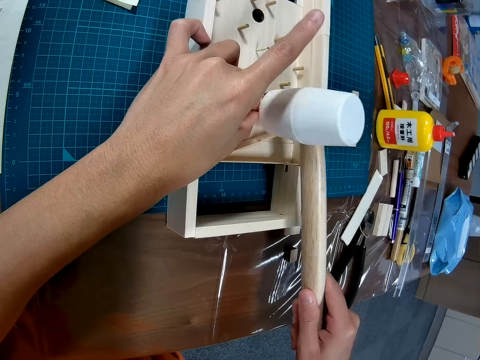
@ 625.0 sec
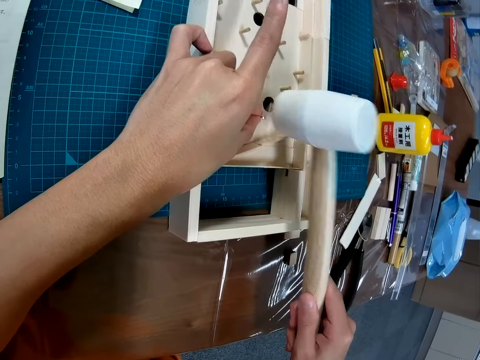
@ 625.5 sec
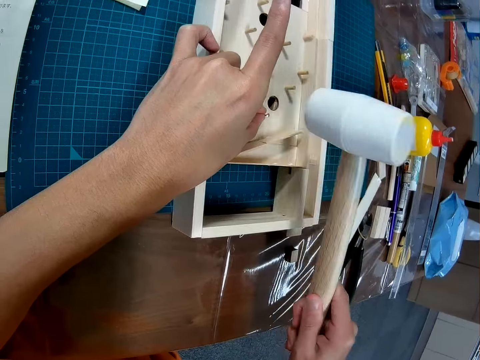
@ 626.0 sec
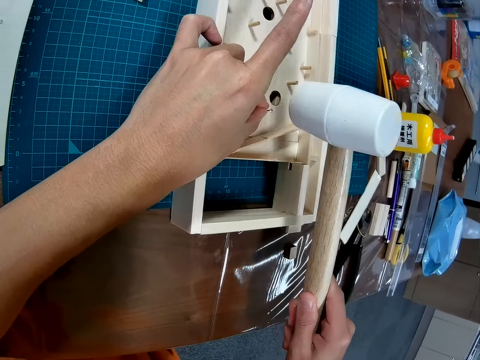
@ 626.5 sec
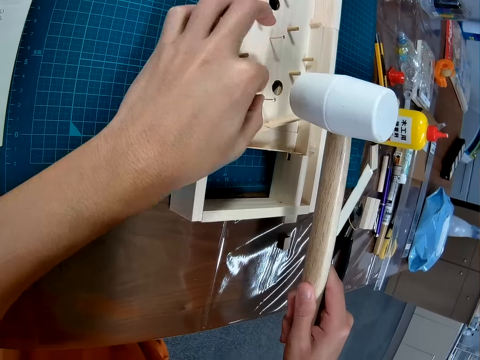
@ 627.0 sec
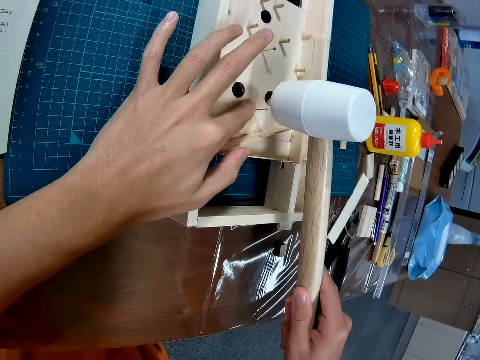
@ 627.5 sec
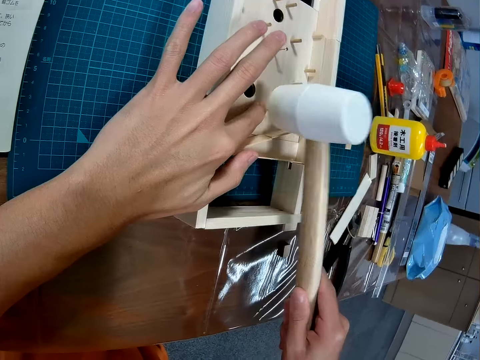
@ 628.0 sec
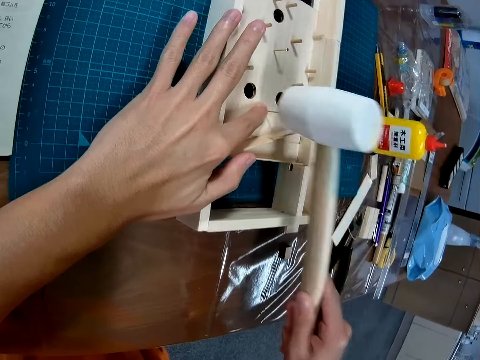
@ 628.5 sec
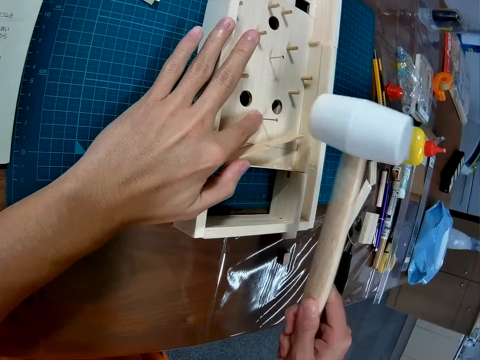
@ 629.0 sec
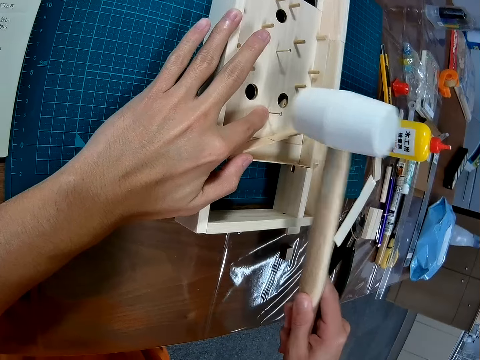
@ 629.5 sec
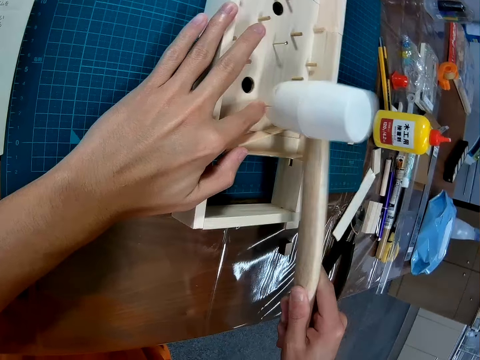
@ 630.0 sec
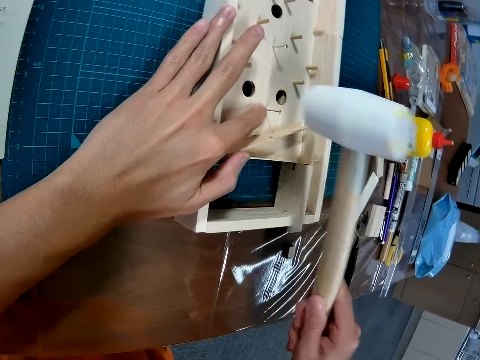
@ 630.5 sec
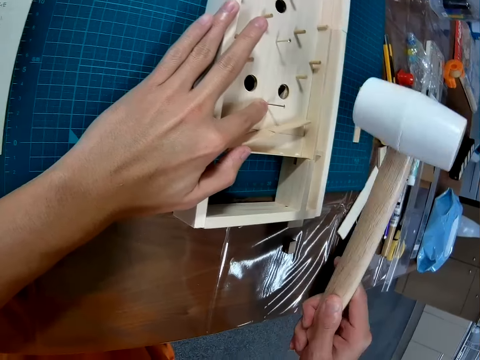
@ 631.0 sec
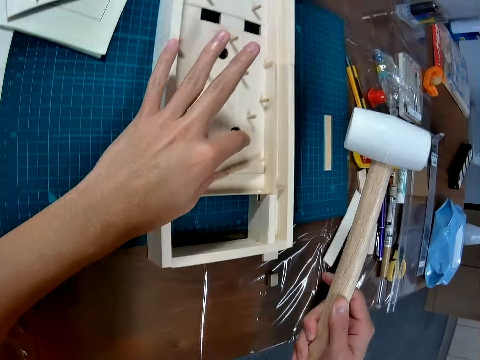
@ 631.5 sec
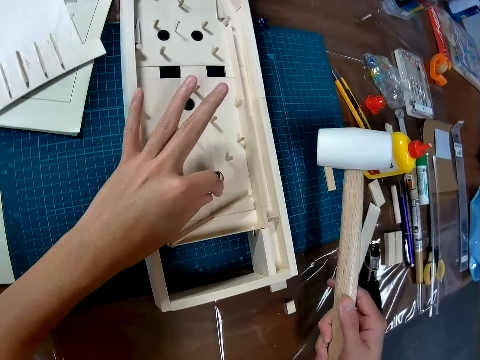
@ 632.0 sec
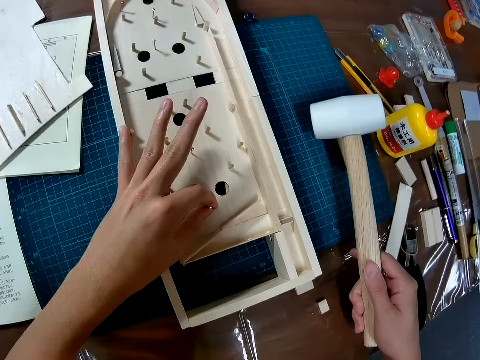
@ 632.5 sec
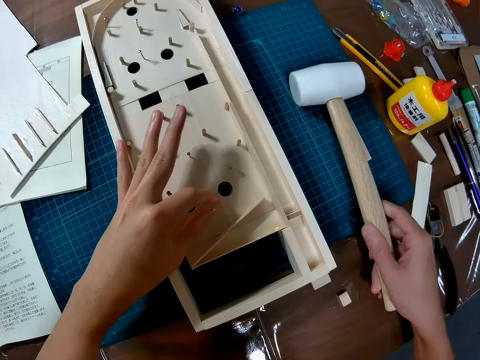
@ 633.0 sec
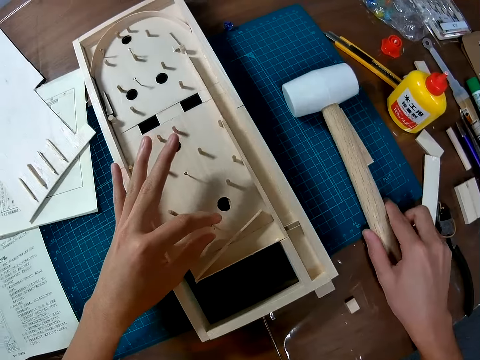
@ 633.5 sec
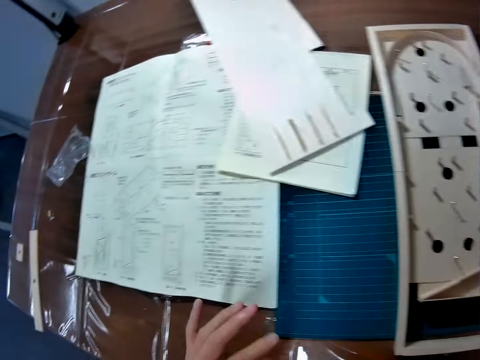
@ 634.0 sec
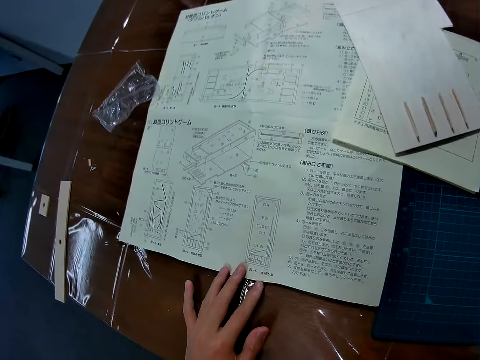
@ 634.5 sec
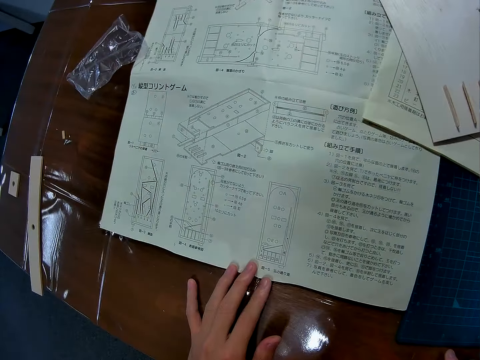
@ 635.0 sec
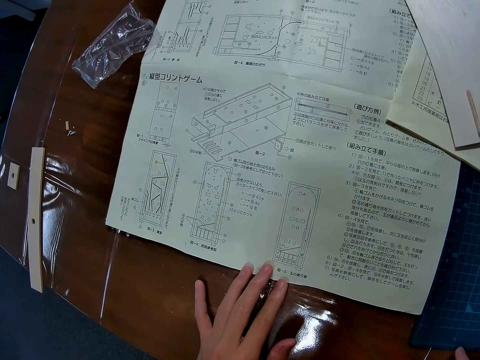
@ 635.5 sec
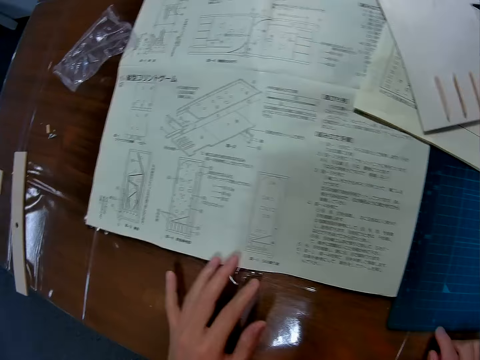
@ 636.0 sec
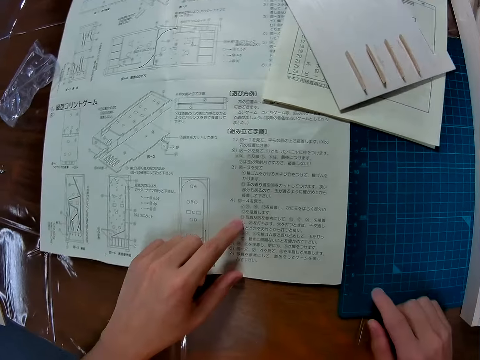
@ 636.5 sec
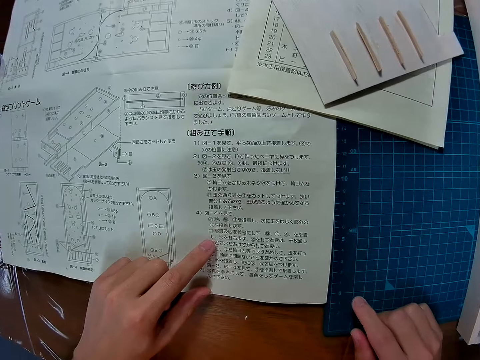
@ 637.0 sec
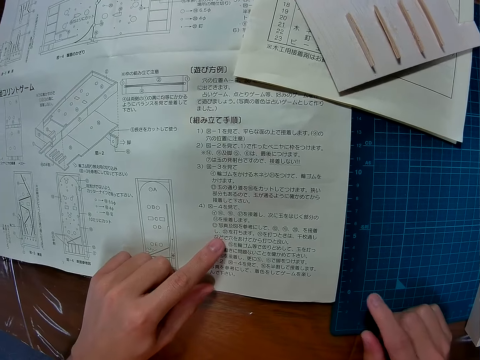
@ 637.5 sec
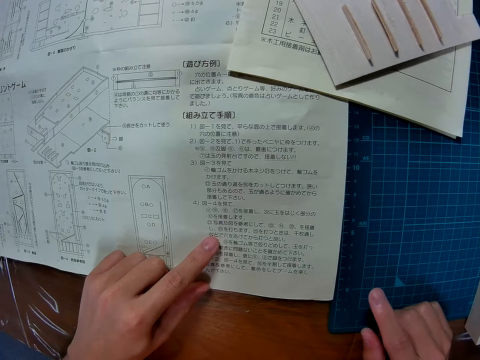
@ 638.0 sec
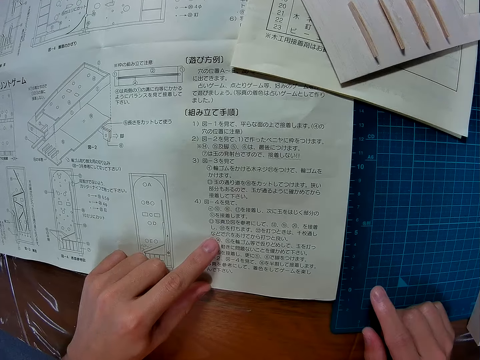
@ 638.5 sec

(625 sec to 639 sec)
The camera wearer holds the nail. He puts the hammer on the table. He holds the instruction paper. He moves his finger around the manual.

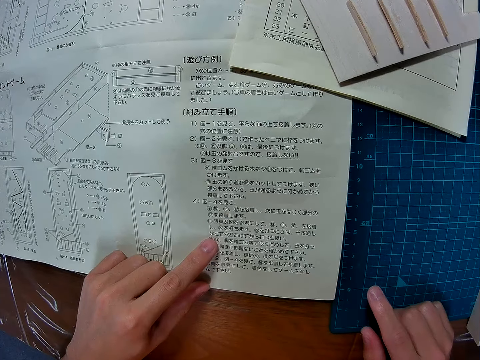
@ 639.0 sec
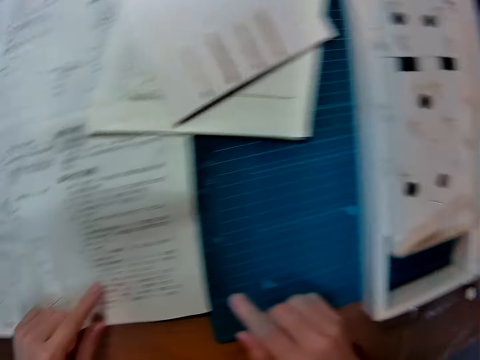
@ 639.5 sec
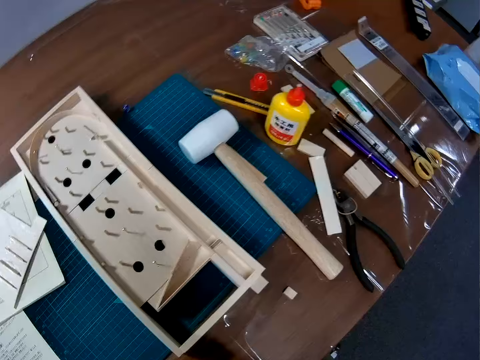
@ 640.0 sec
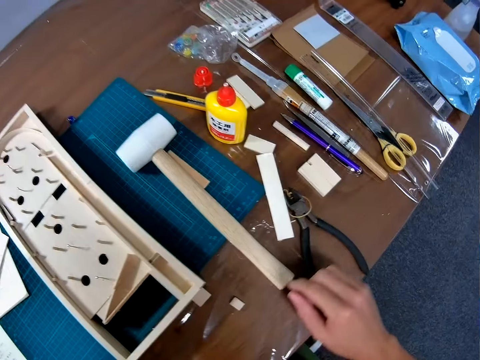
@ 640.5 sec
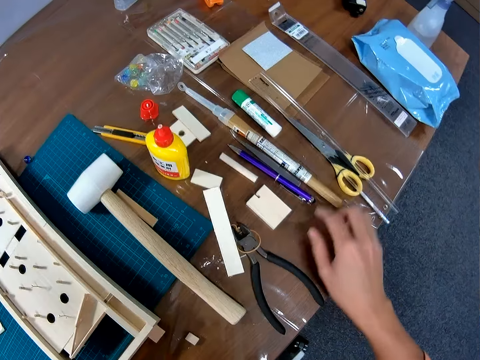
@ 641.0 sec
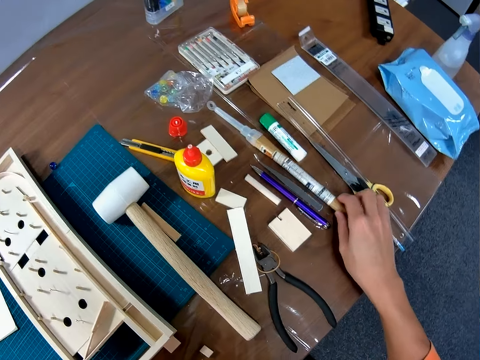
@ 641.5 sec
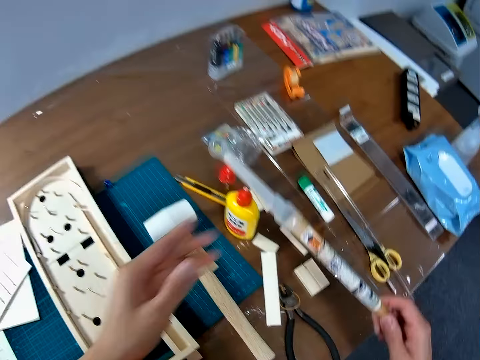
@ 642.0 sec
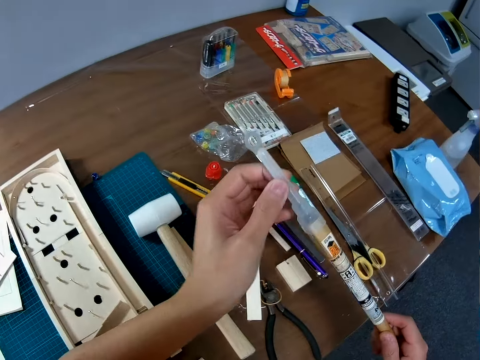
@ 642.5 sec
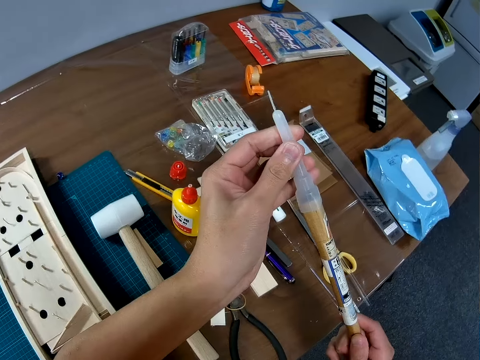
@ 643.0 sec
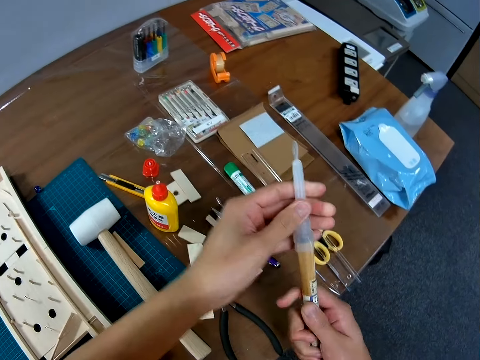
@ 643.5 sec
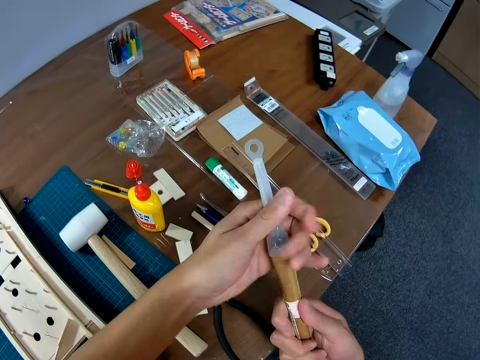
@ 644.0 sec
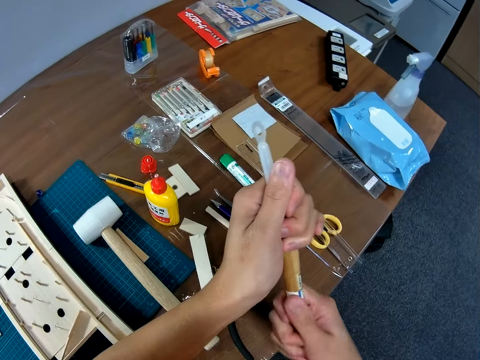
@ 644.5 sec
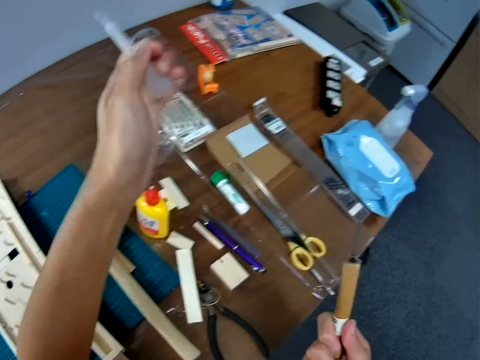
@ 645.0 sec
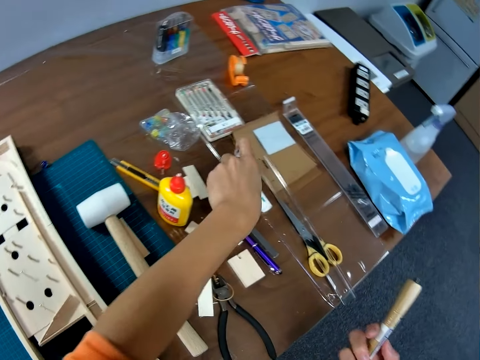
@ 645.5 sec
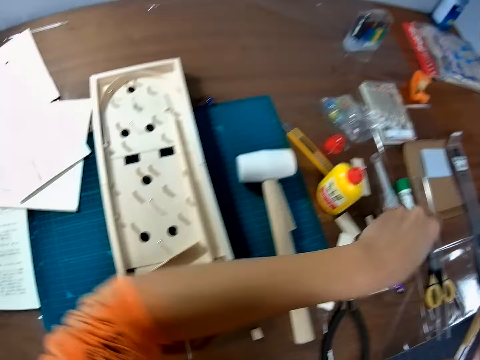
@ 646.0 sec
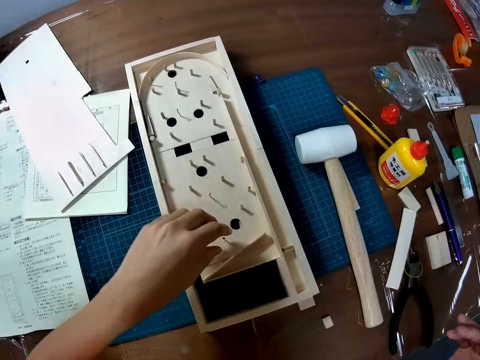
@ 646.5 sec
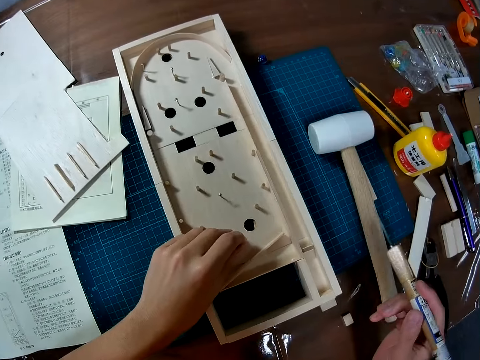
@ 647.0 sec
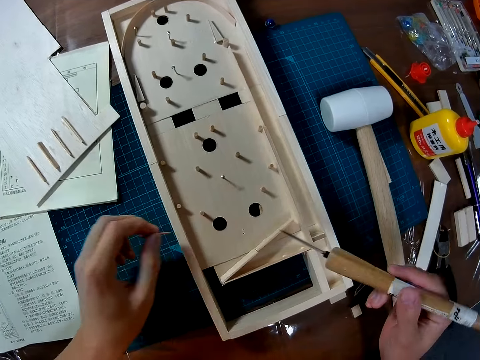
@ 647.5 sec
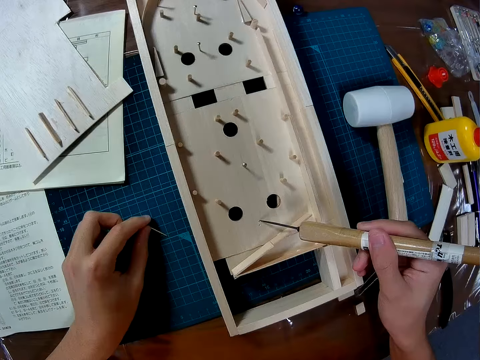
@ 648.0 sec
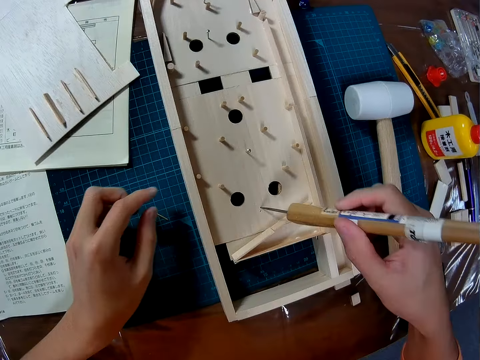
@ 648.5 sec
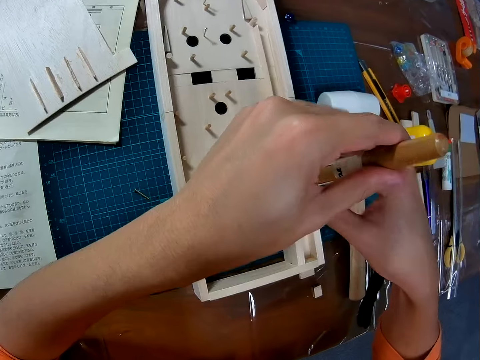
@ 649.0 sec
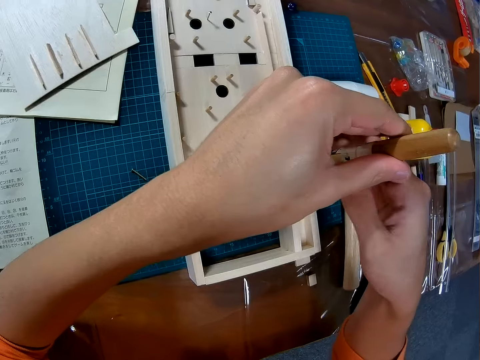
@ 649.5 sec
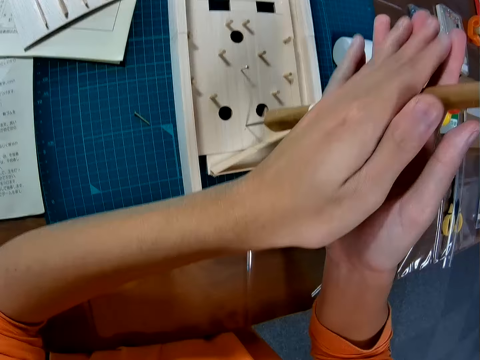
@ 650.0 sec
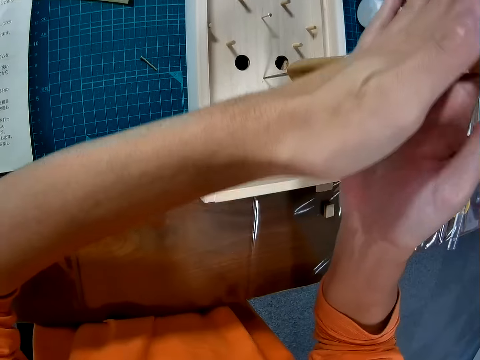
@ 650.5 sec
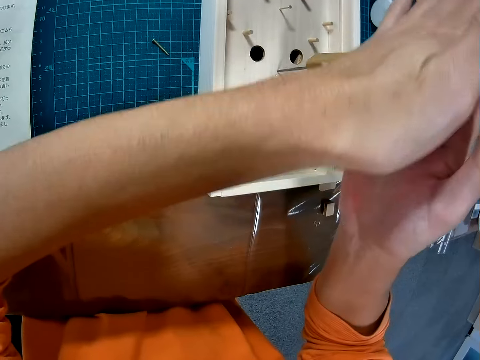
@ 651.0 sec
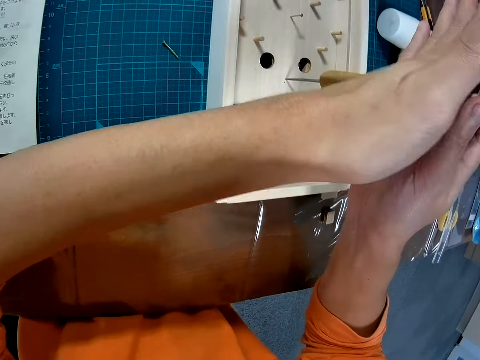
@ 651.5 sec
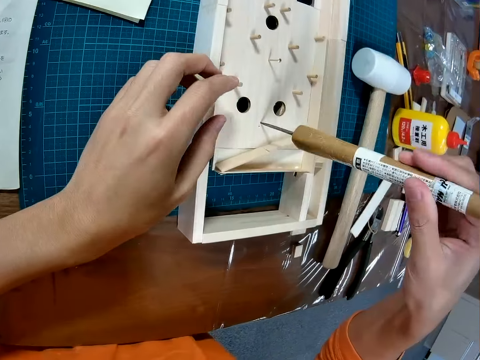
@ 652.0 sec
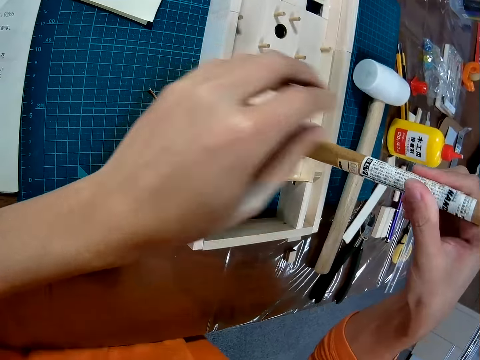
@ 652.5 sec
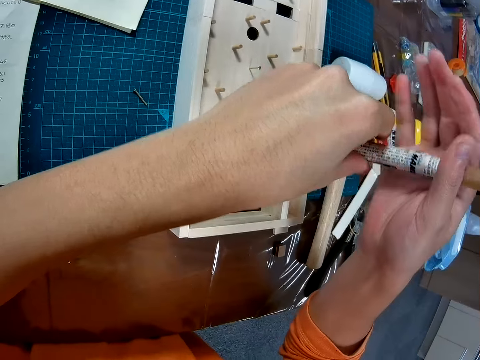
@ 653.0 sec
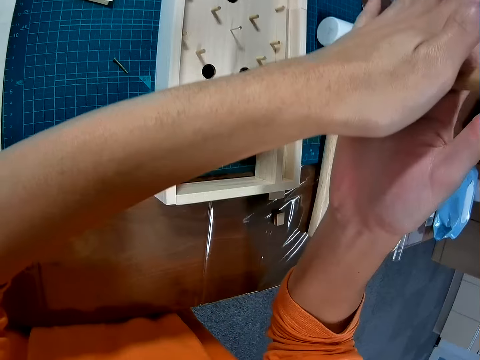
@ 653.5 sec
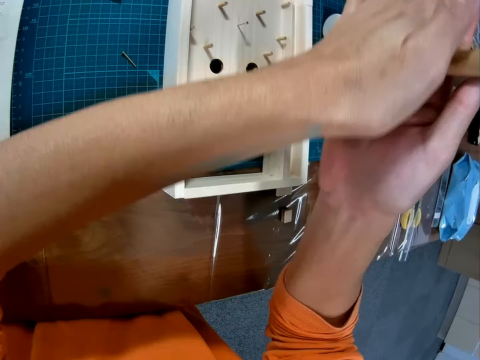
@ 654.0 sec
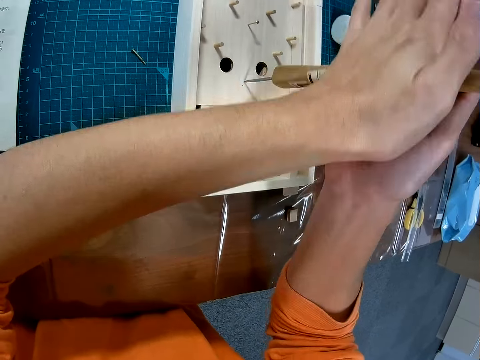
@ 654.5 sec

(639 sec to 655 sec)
The camera wearer holds an awl. They pick up a bradawl. They open the awl lid. They drop the lid on the table. They remove the nail. They make a hole in the art board. They roll the awl. They hold the board. They roll the awl. They hold the awl.
